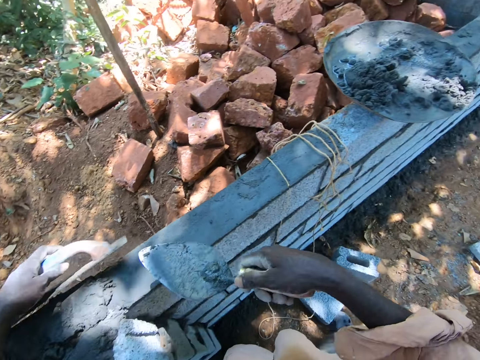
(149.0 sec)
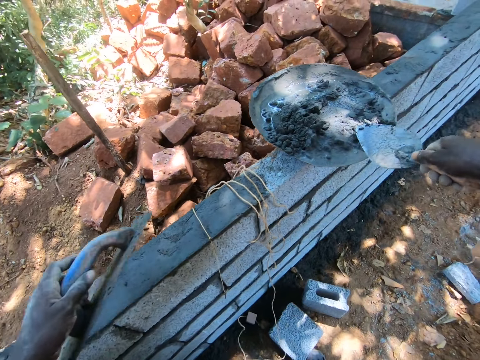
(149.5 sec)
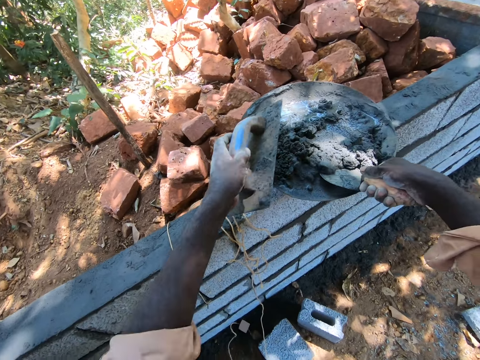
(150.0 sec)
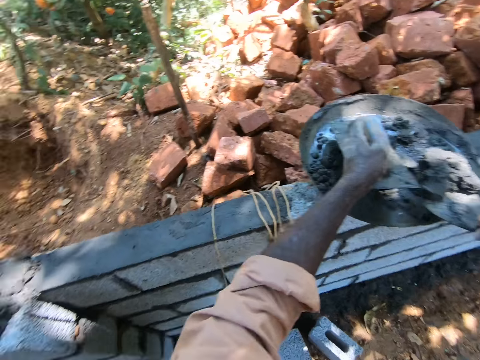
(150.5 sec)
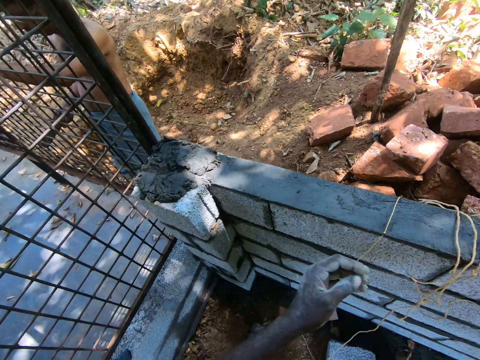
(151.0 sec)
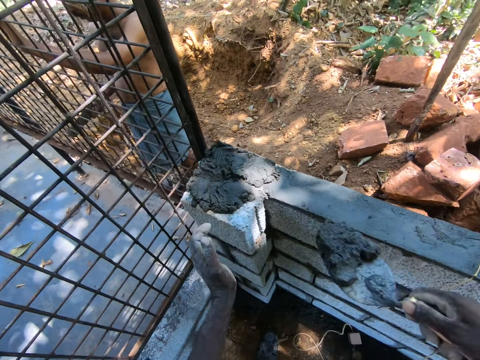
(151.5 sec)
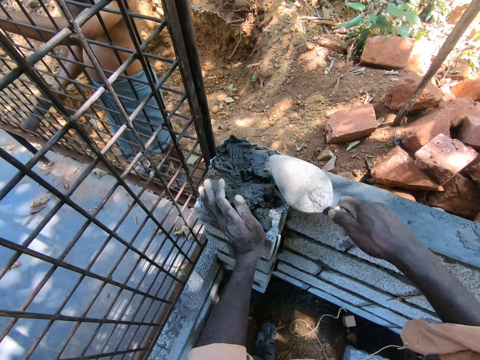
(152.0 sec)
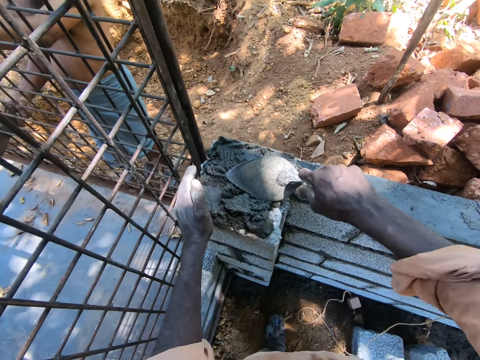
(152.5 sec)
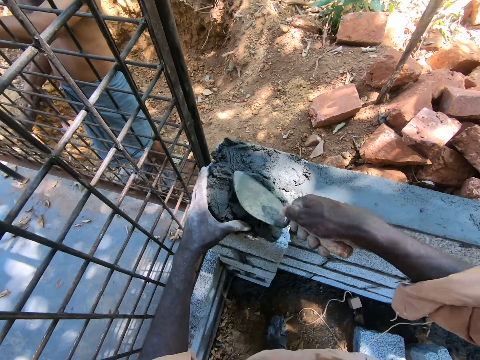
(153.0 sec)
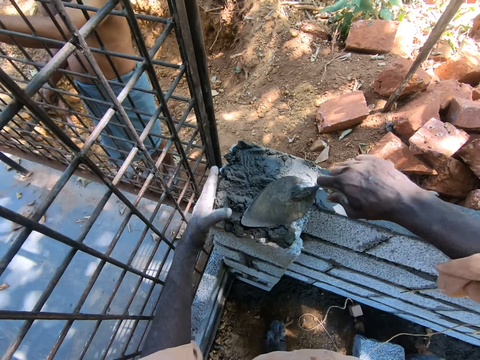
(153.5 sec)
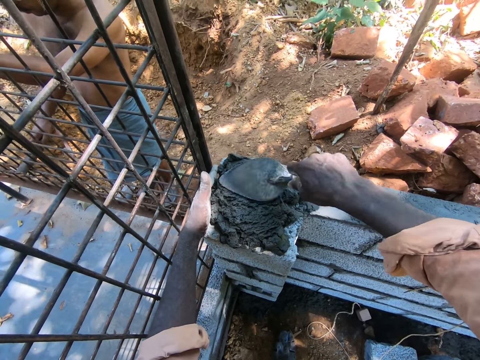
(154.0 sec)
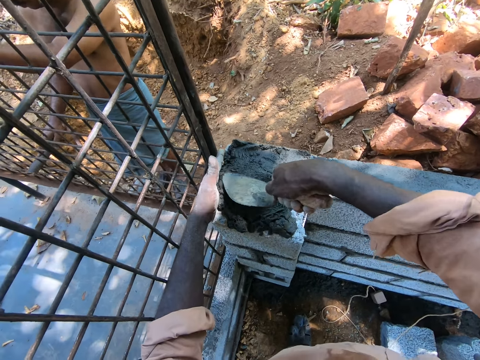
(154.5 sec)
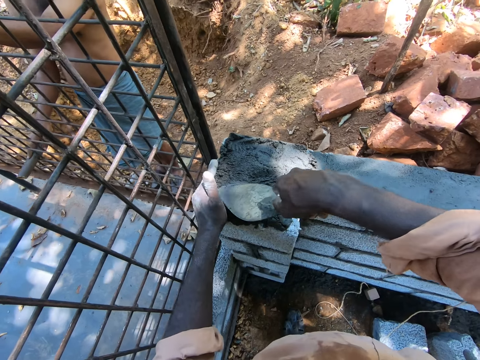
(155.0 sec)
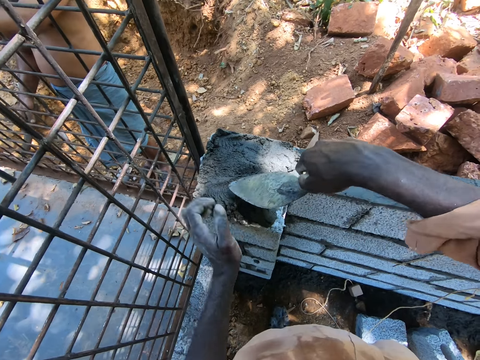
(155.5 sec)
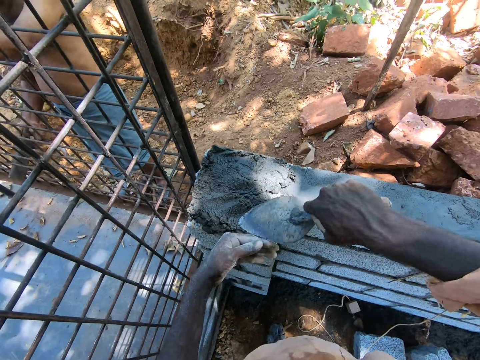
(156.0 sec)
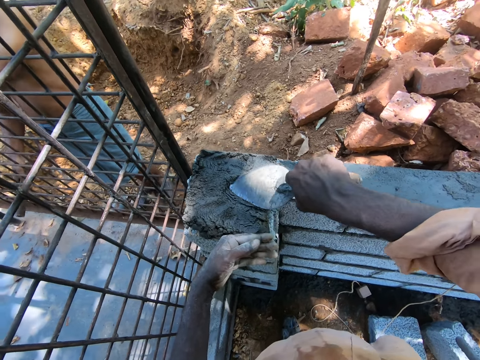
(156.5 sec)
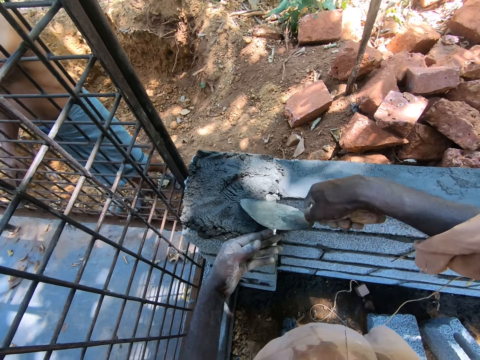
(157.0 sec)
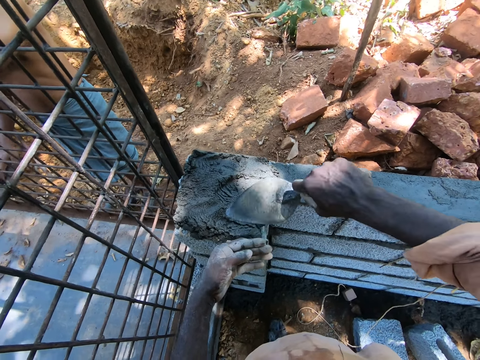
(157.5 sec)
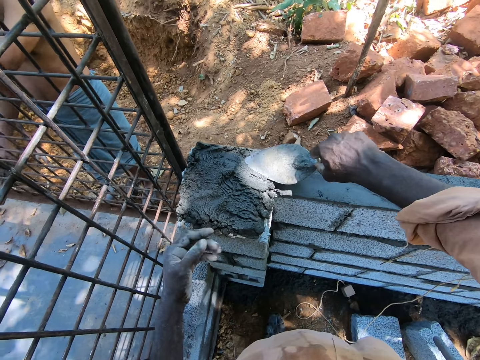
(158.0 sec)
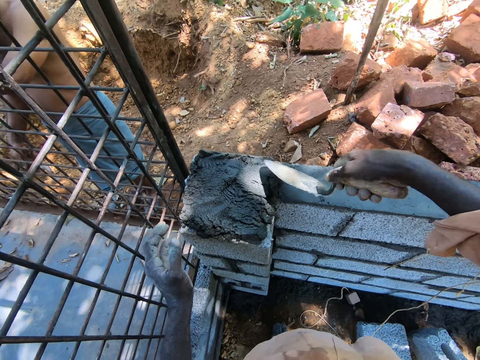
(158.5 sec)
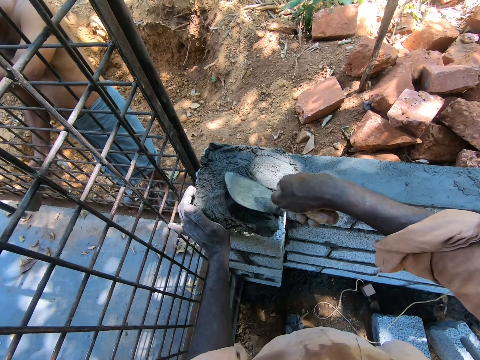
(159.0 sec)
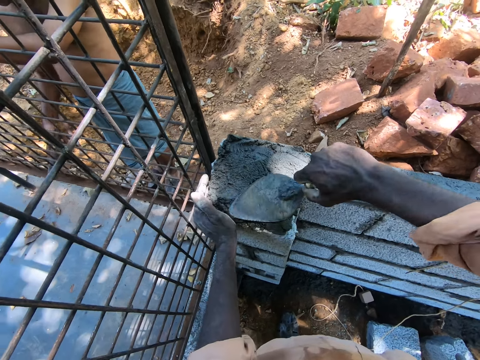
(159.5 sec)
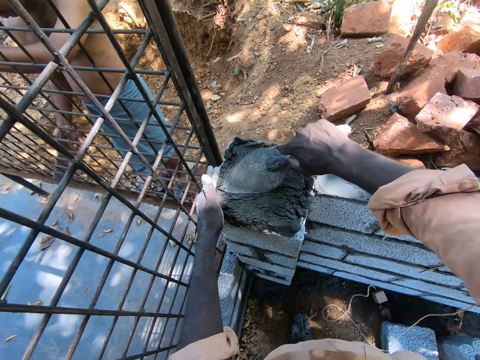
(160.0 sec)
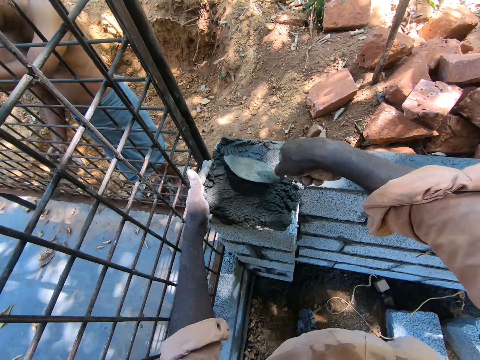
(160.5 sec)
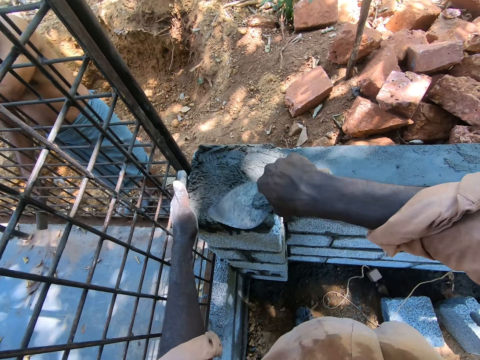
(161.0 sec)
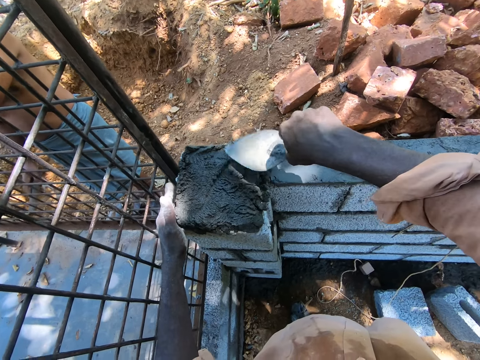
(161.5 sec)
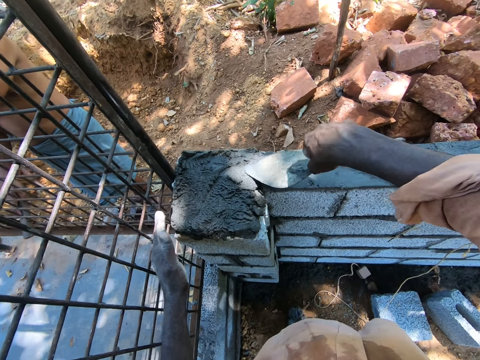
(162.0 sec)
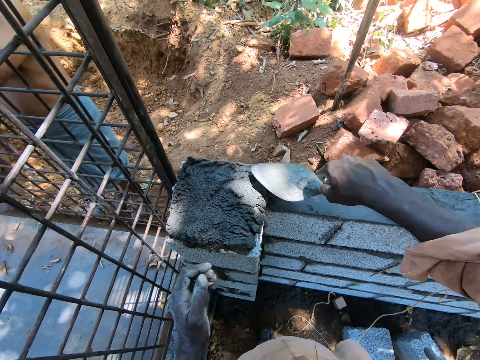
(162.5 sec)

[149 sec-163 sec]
The camera wearer scoops concrete from the concrete basin mixer with a trowel. They put the concrete on the brick. They spread the concrete with the trowel on the bricks.

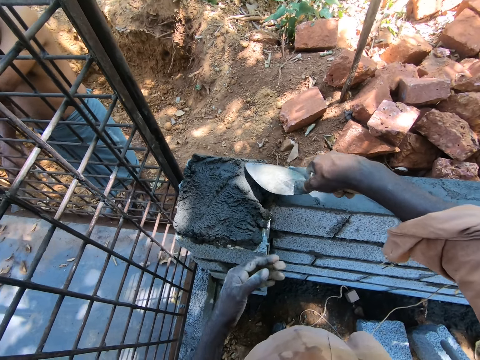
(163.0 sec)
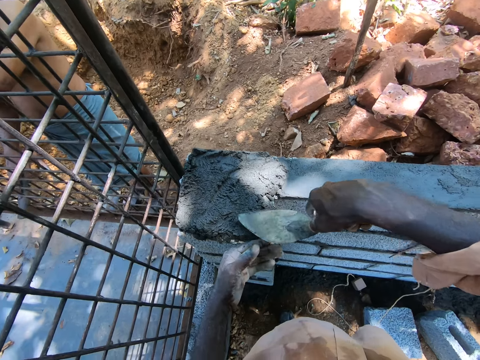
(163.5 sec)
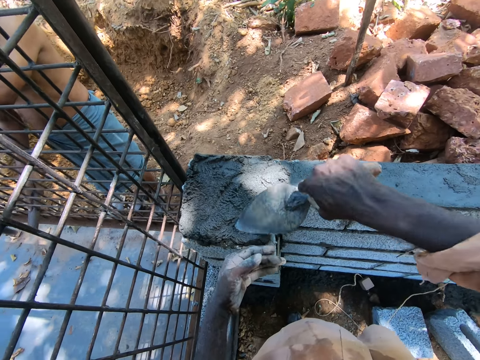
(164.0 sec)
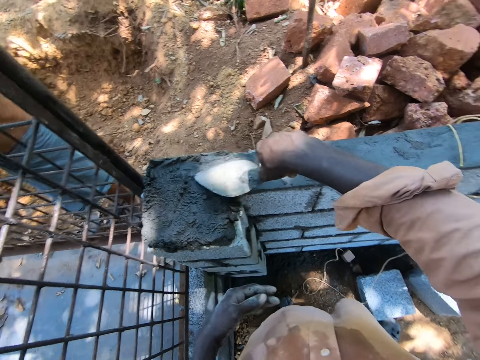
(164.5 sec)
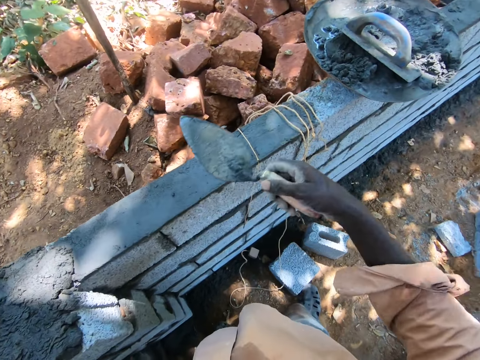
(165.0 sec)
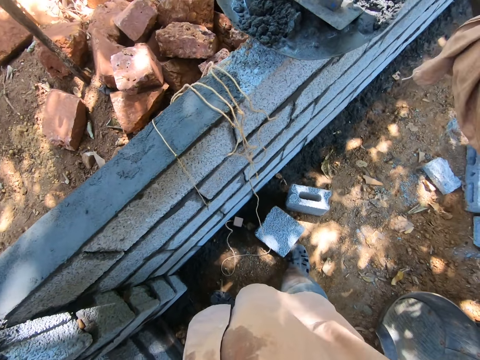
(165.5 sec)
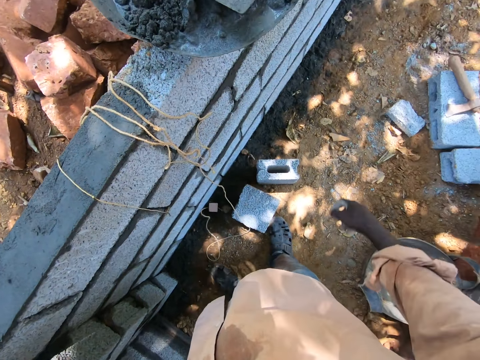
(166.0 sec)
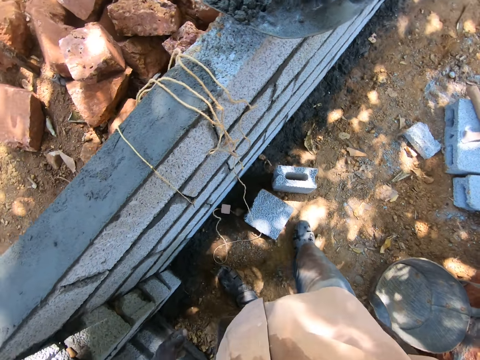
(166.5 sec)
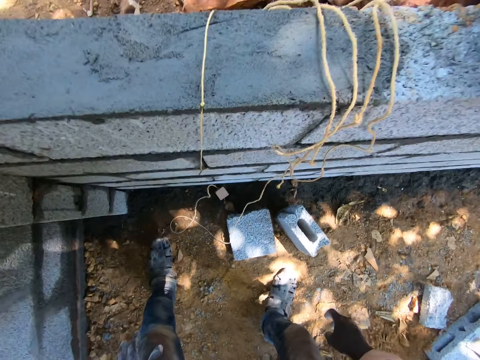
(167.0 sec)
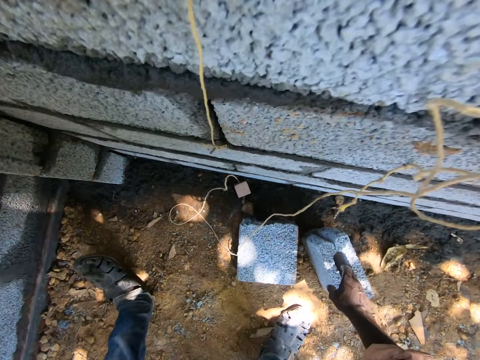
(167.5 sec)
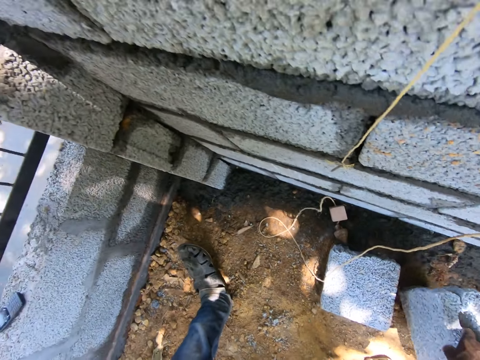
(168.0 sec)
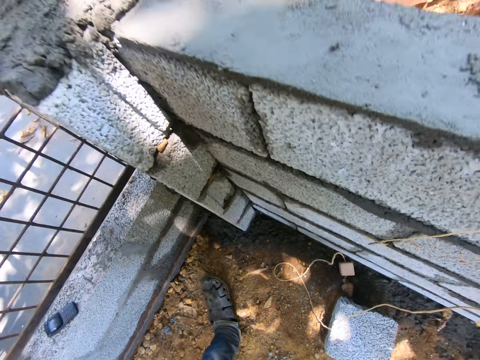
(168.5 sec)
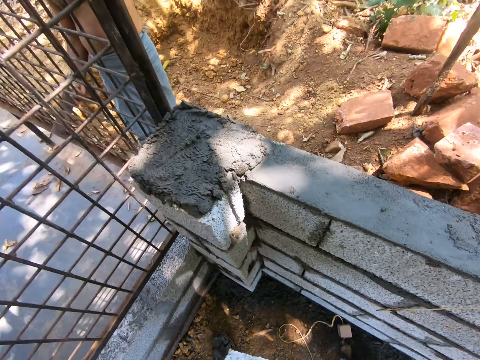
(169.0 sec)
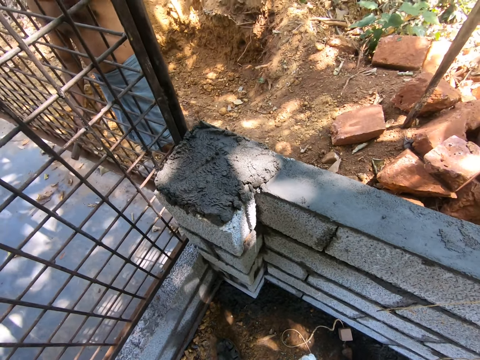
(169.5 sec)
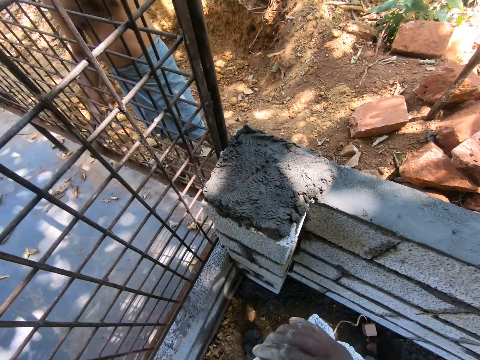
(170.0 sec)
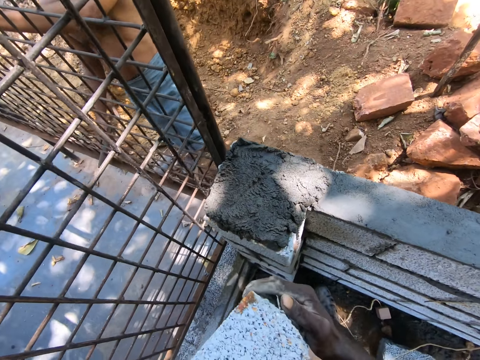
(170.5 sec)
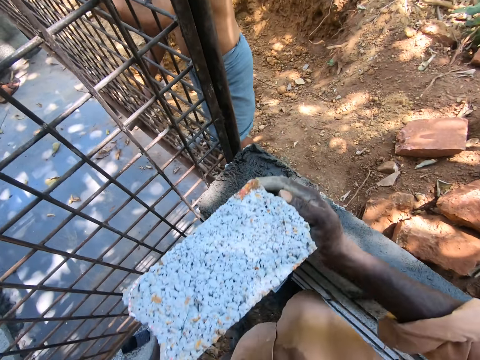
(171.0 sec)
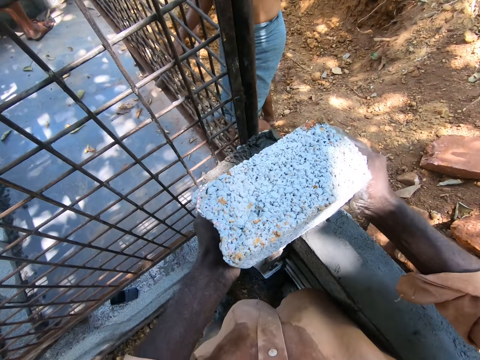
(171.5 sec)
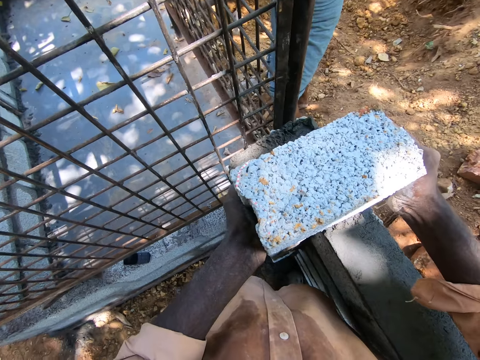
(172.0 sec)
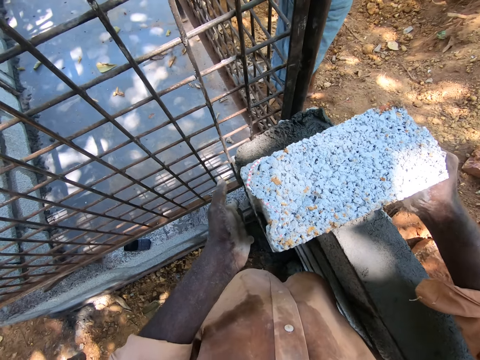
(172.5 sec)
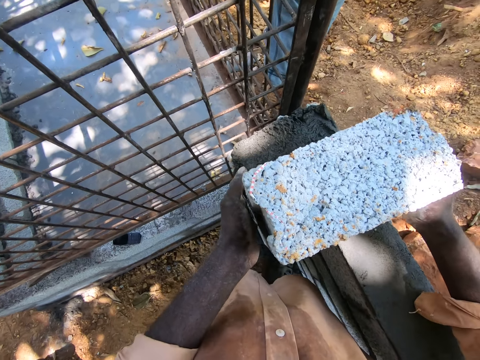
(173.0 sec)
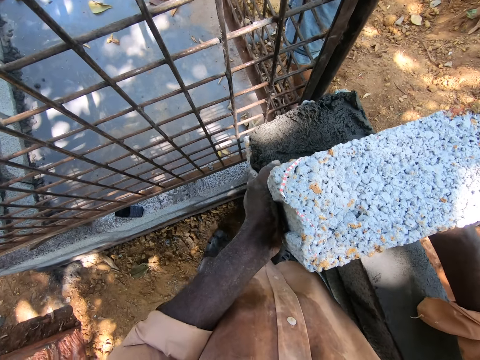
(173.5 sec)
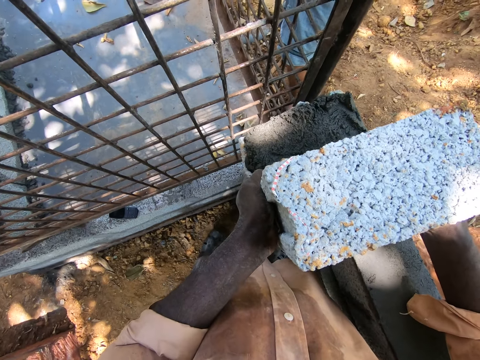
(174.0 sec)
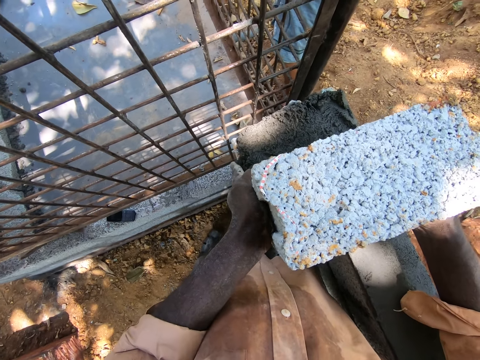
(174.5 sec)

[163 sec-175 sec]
The camera wearer puts the trowel inside the head pan. They pick up a stone from the ground. They make a step. They place the stone on the concrete.
